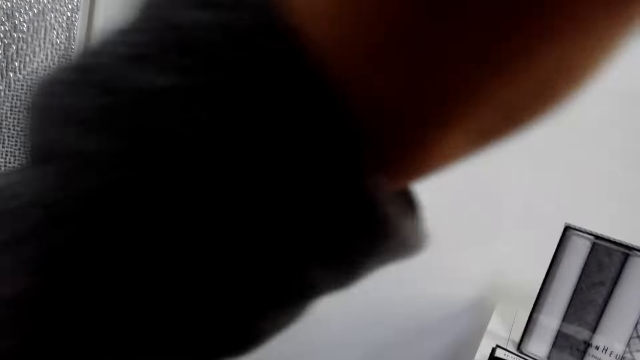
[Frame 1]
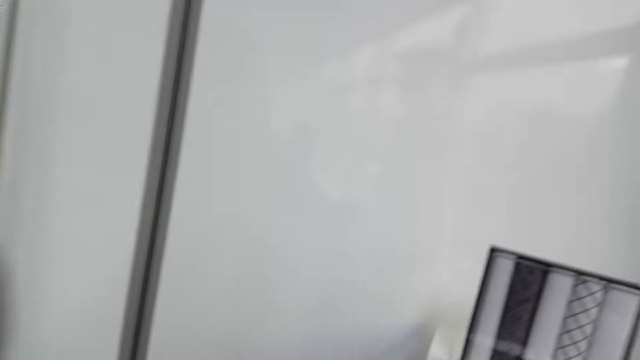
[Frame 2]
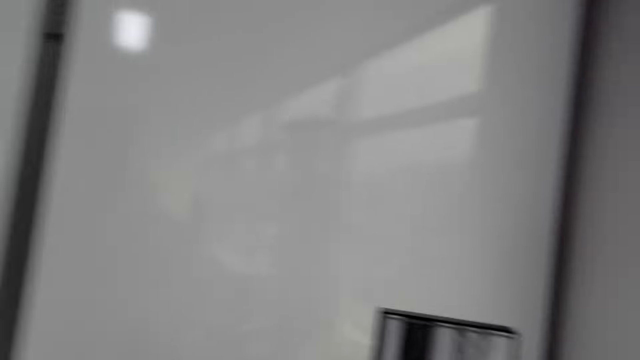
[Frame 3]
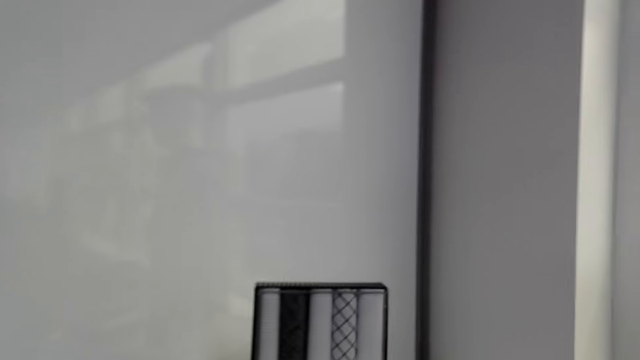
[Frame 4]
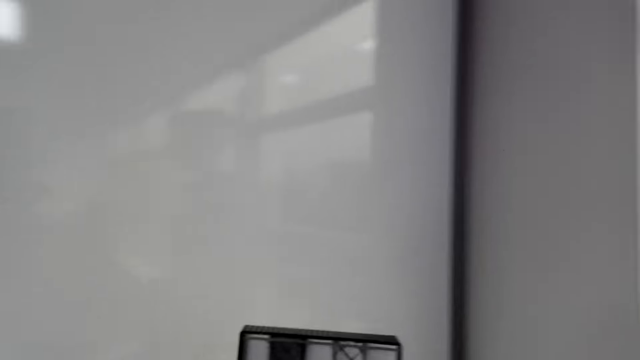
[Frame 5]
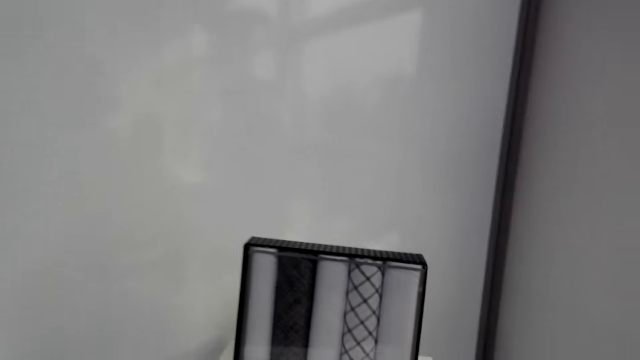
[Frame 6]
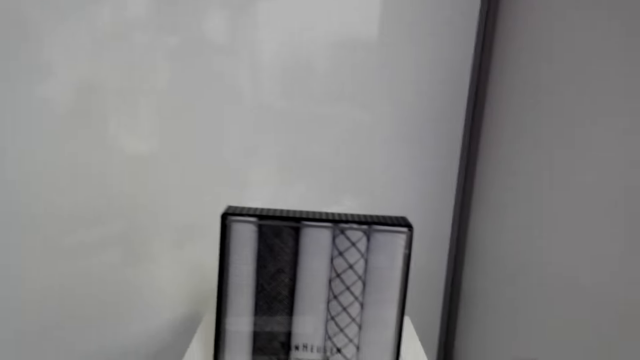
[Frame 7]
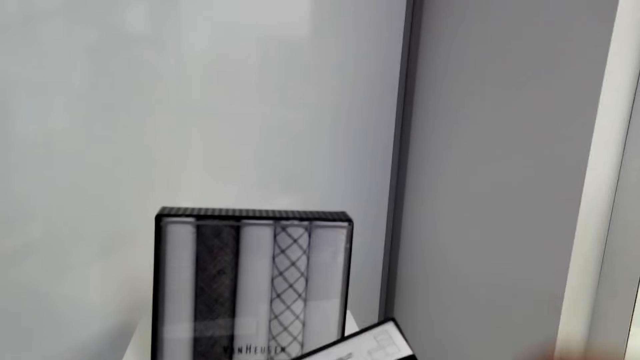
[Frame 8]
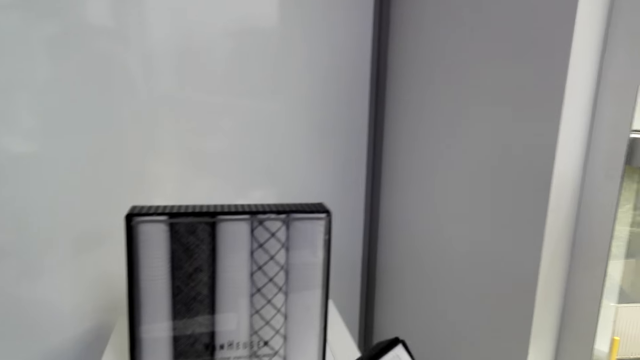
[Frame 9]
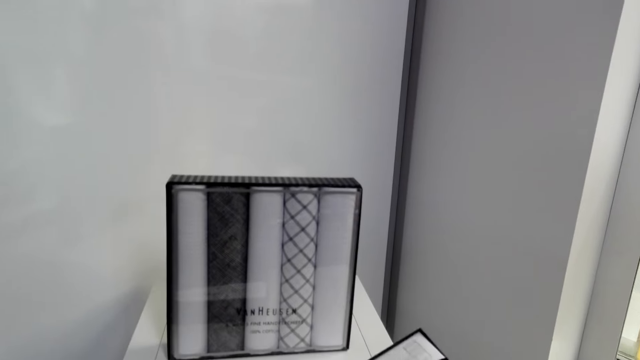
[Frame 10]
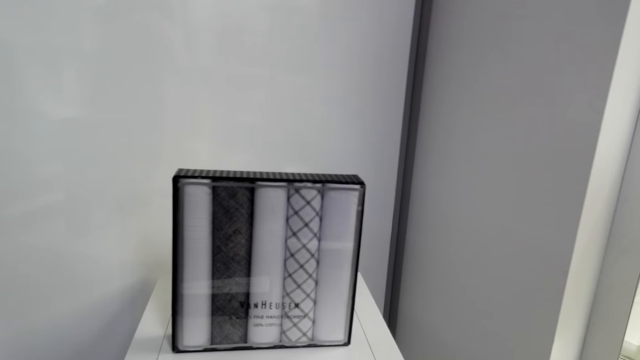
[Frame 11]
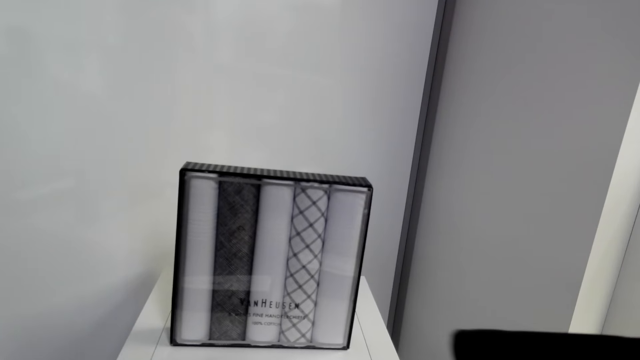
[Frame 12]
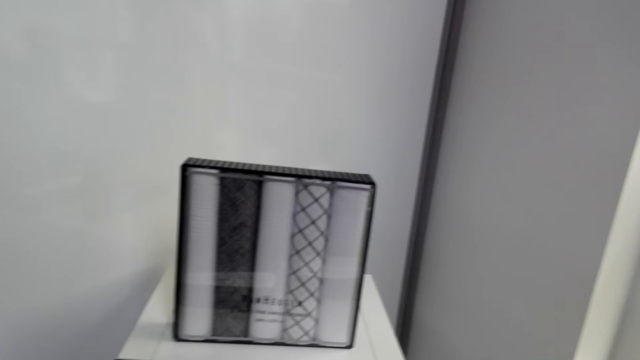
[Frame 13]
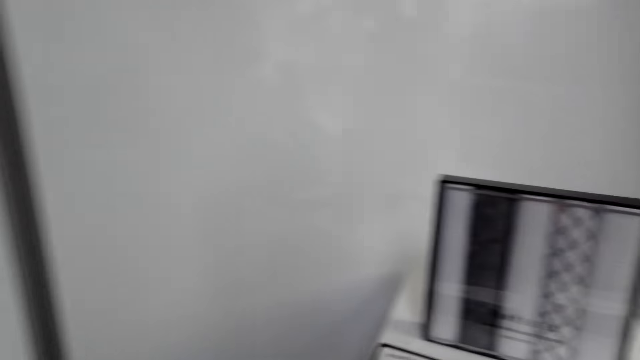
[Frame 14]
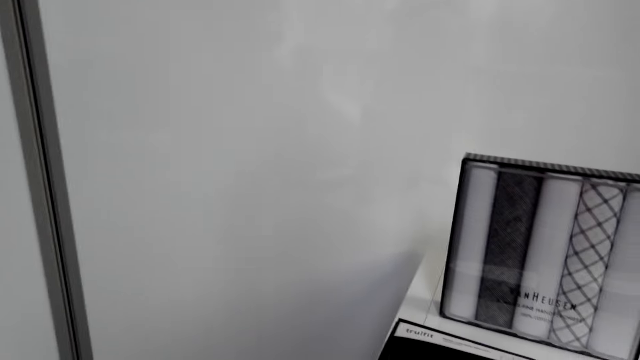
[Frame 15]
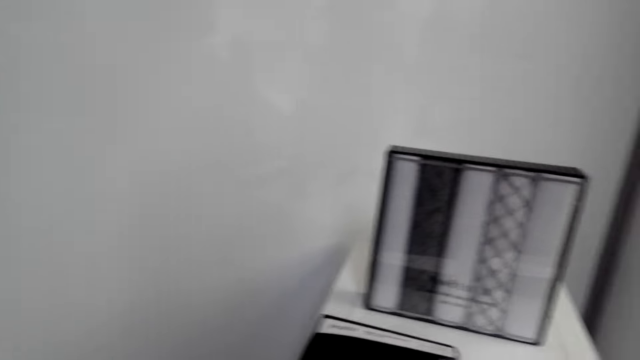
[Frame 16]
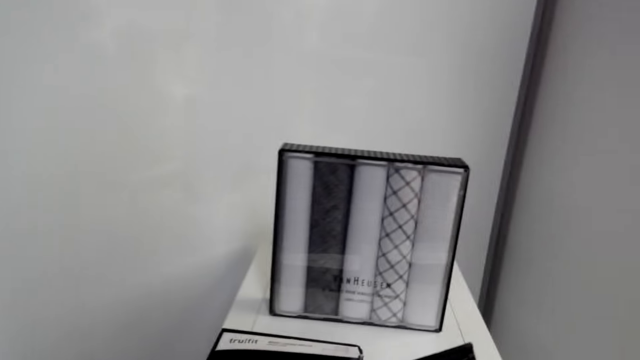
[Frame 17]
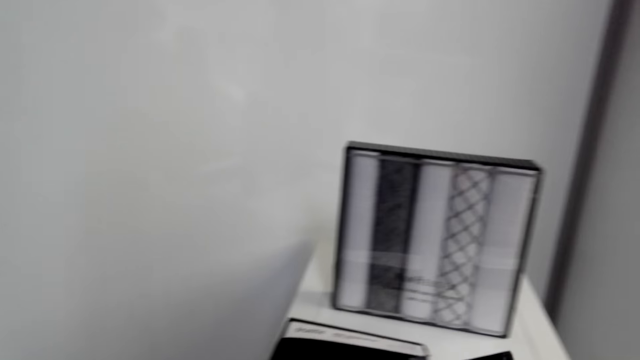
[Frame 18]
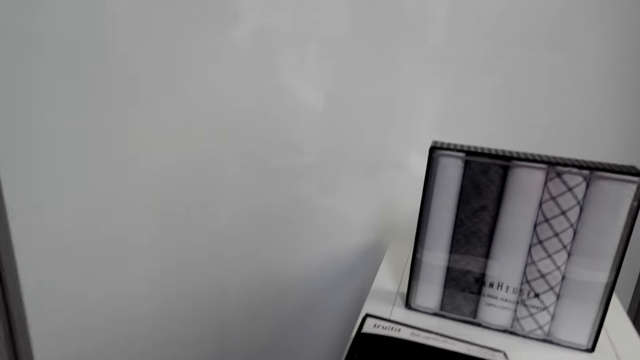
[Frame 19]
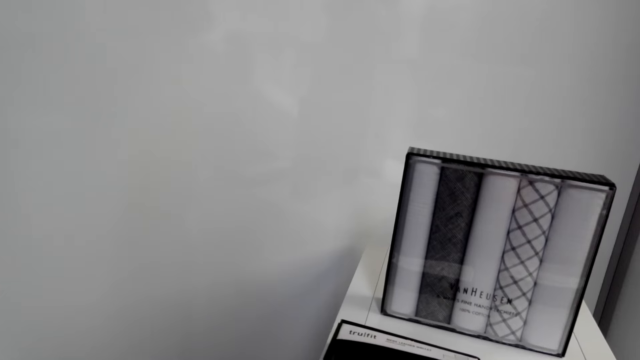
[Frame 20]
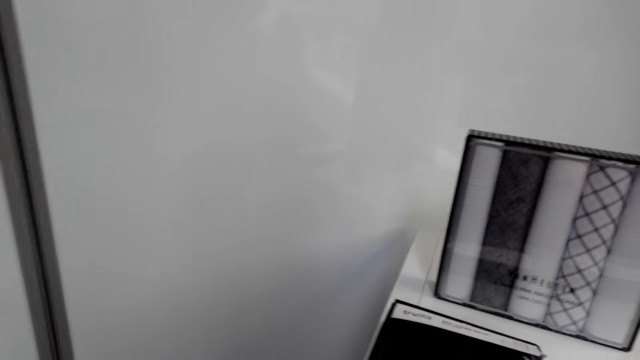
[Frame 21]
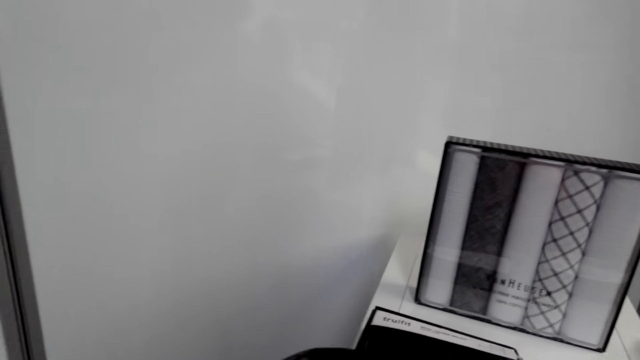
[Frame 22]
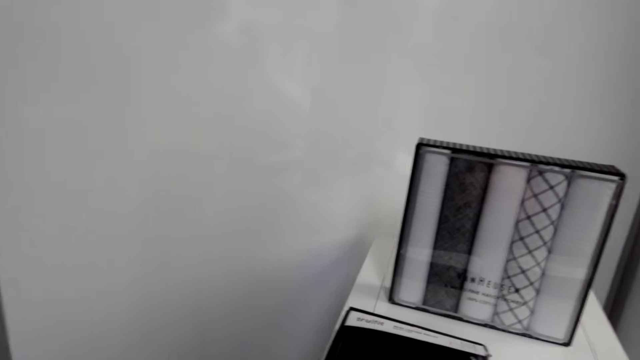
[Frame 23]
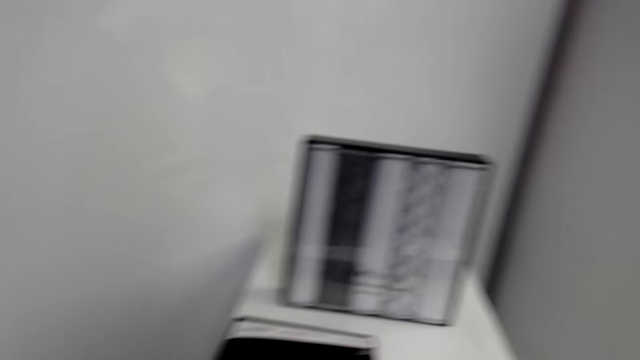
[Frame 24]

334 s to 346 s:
The camera wearer looks around. They pick clothes from the cabinet. They look around.

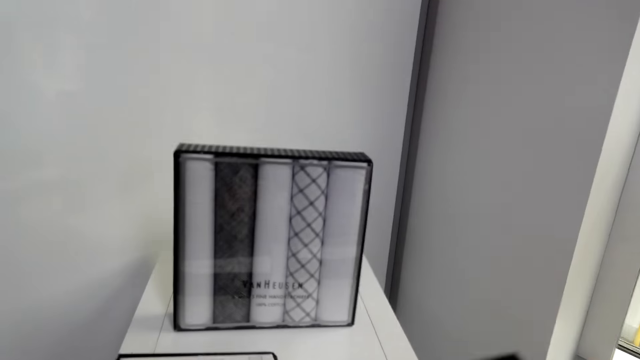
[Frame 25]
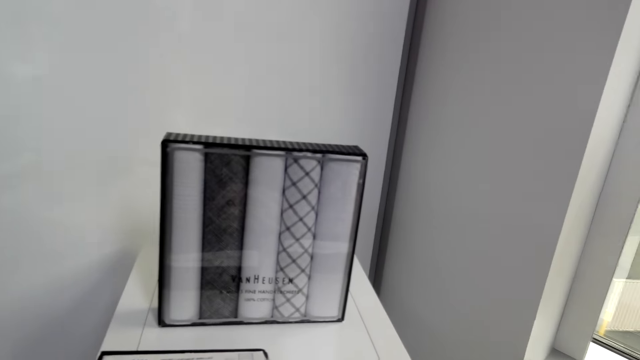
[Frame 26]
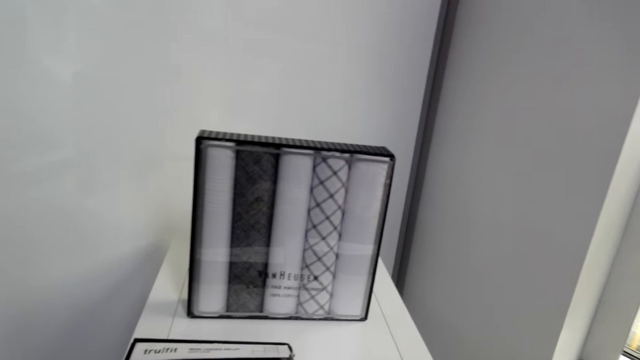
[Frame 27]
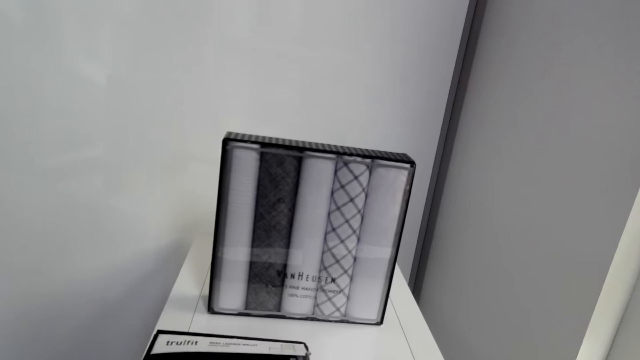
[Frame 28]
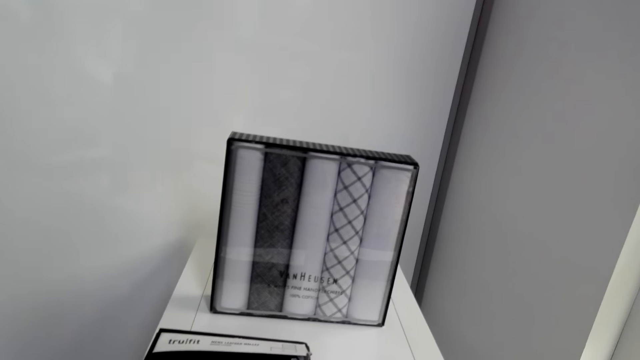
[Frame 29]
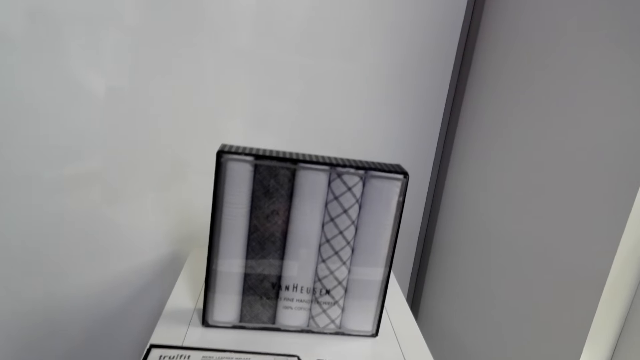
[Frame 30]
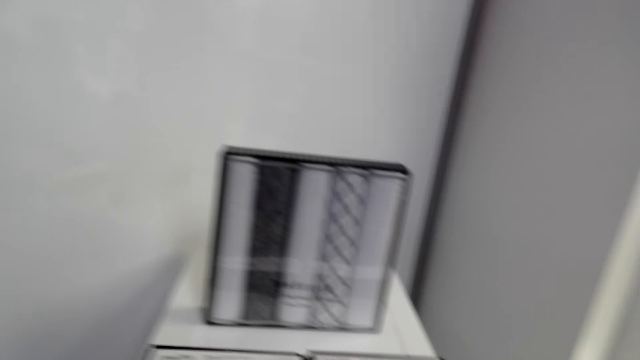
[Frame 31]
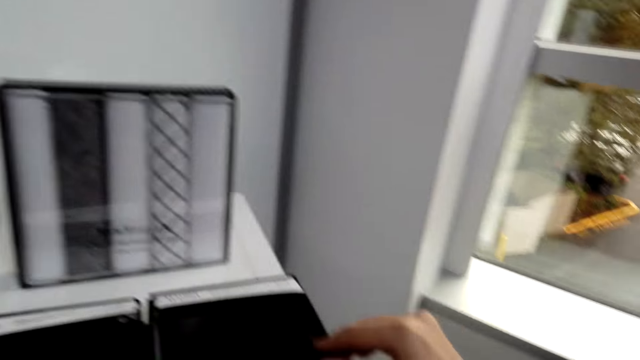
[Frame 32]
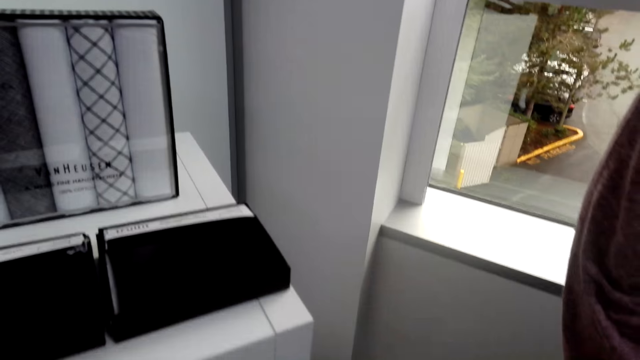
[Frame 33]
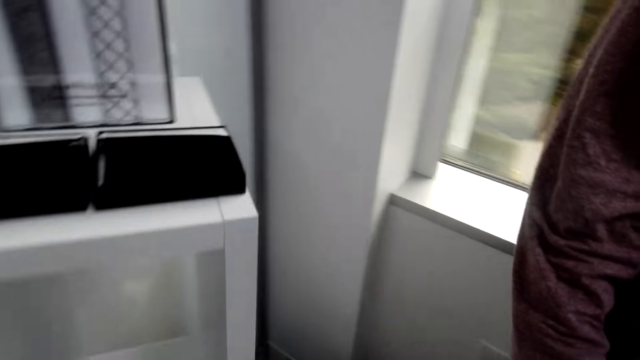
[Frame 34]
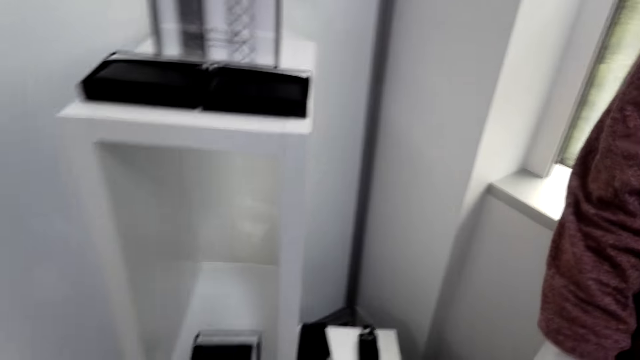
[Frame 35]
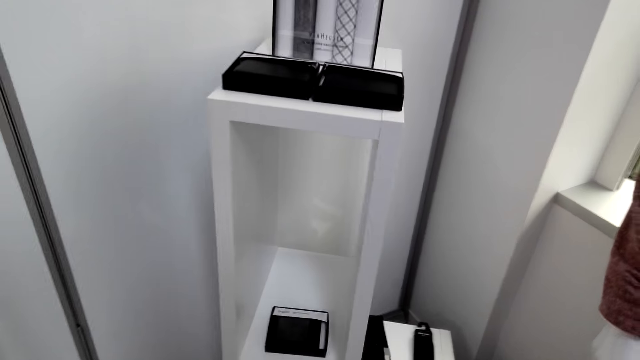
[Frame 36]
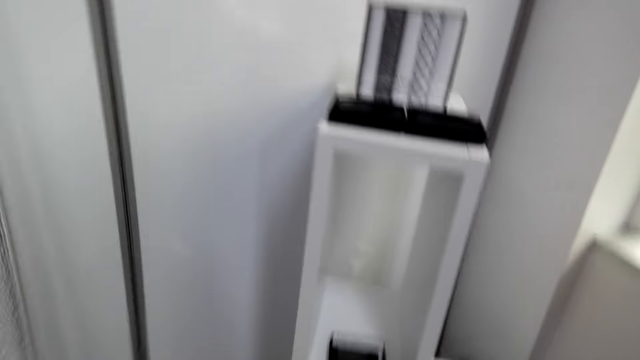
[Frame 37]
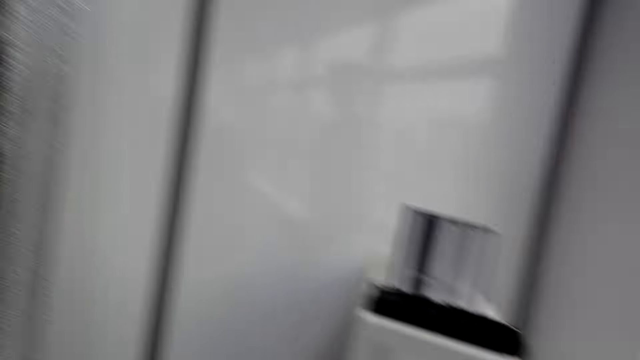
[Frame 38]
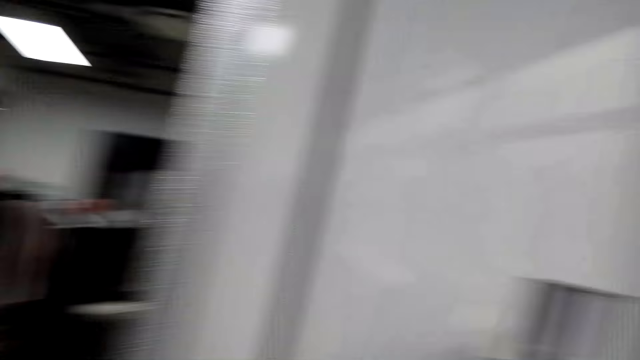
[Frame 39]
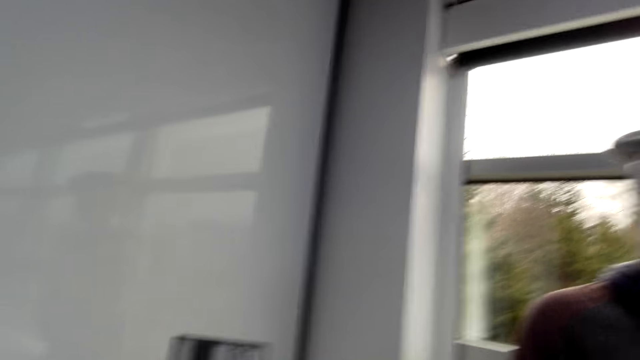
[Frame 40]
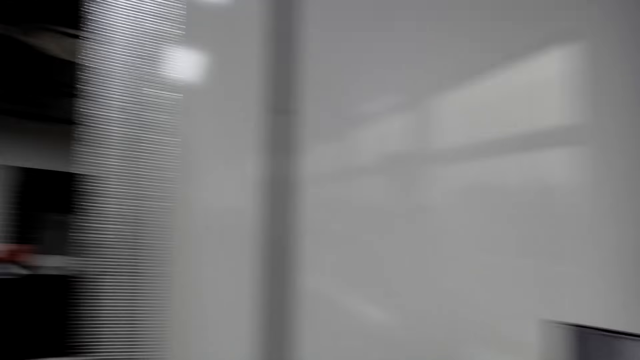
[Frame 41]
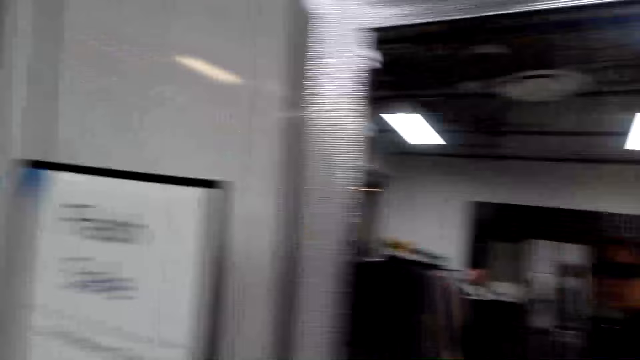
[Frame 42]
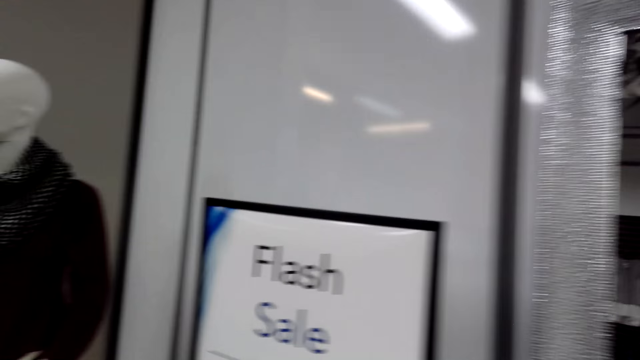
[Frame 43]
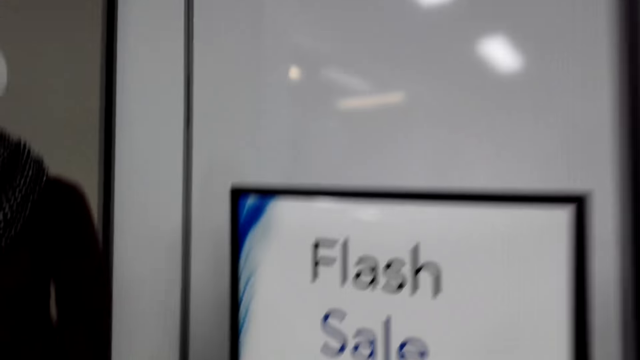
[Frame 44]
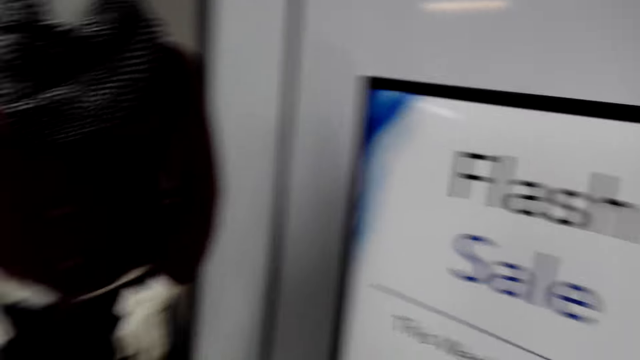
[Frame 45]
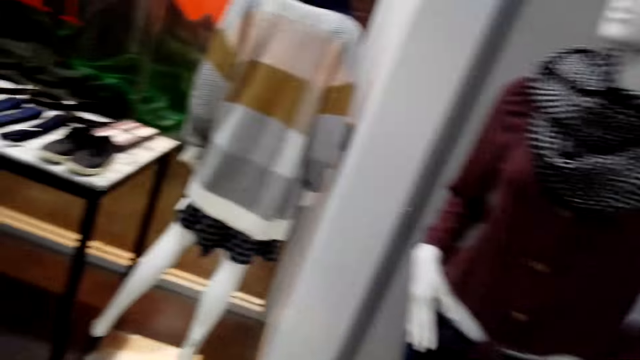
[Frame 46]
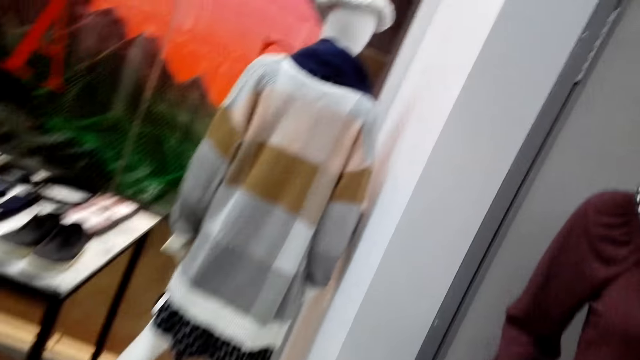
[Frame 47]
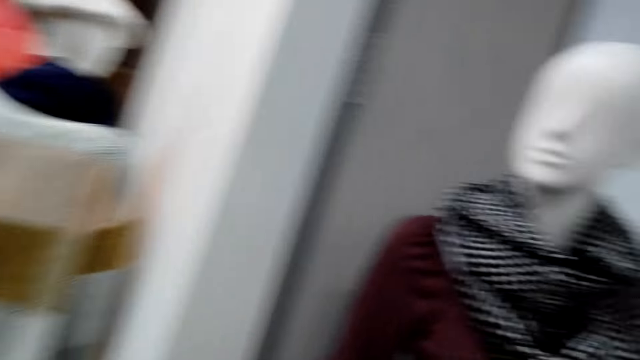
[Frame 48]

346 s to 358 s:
The camera wearer puts down the clothes box. They move around. They turn around the cabinet and walk towards the mannequin.
